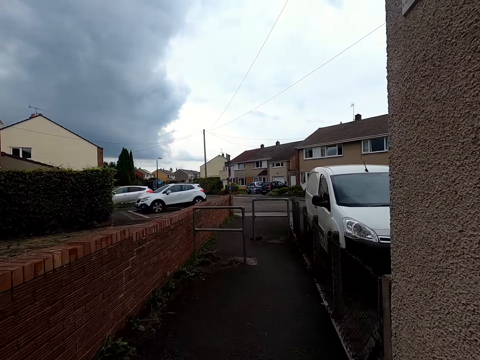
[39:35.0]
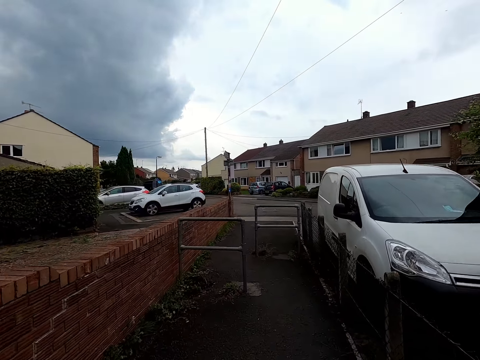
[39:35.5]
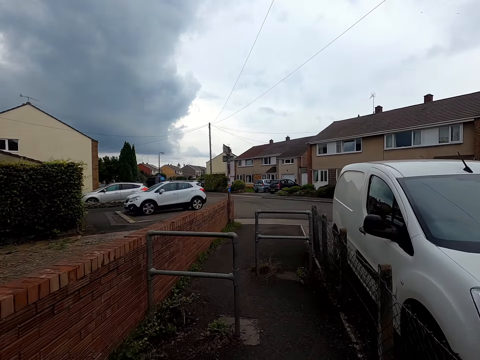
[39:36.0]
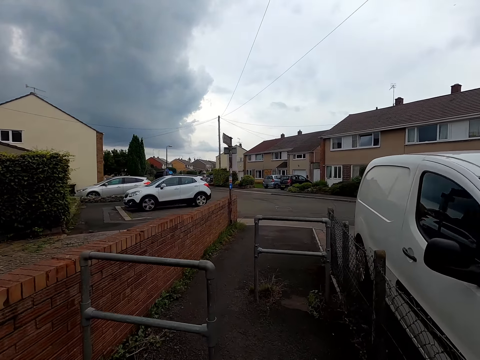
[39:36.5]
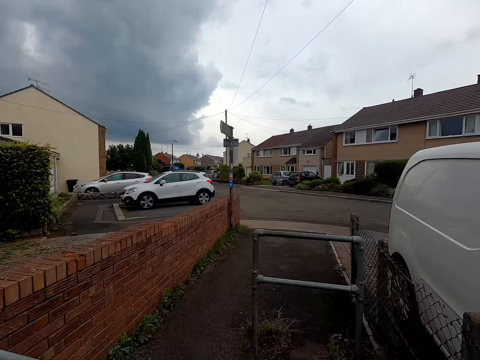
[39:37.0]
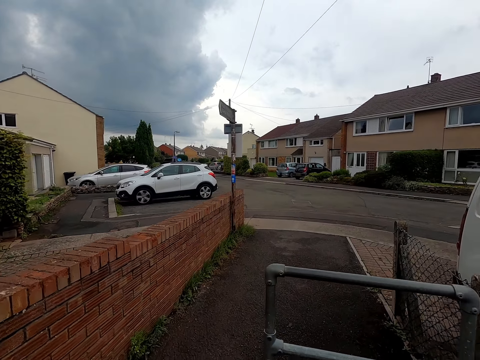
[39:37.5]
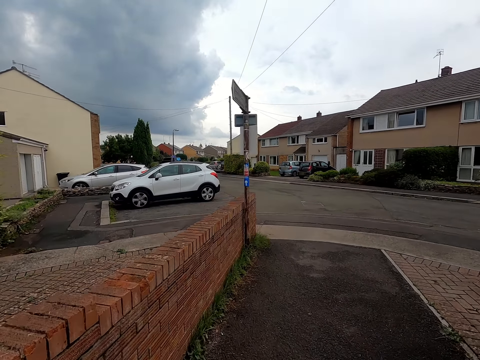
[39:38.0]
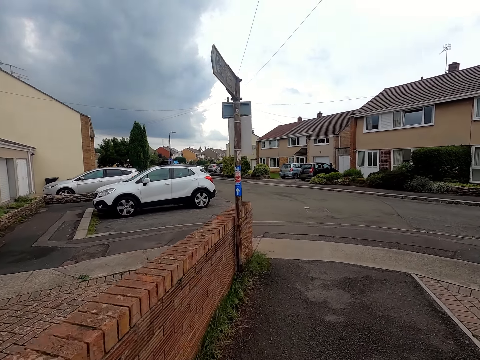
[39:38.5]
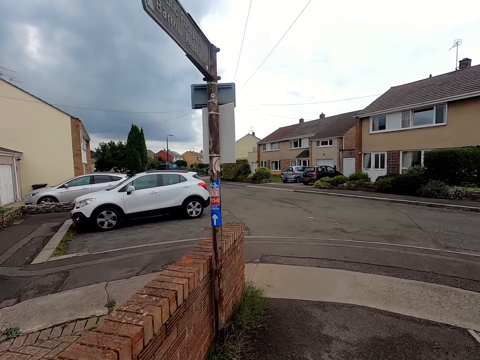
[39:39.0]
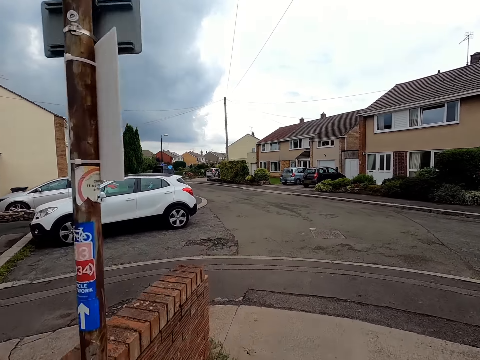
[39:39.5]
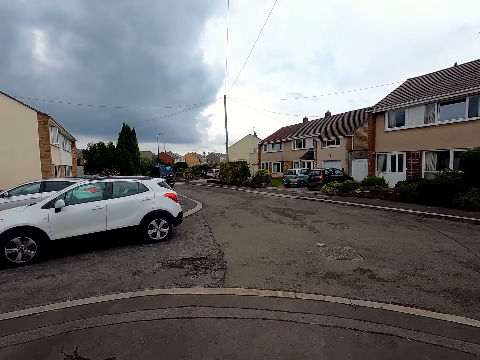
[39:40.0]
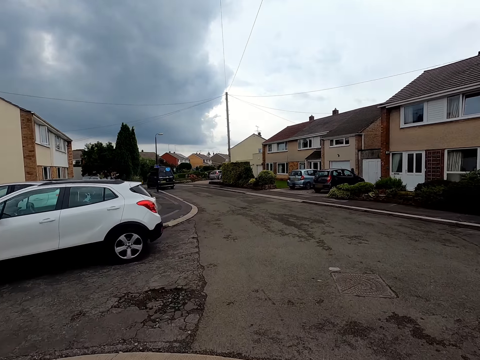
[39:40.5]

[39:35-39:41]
The camera wearer talks to the woman while riding.

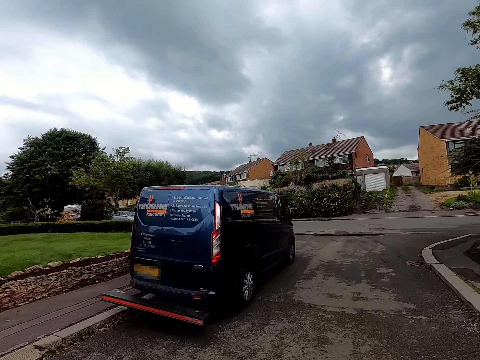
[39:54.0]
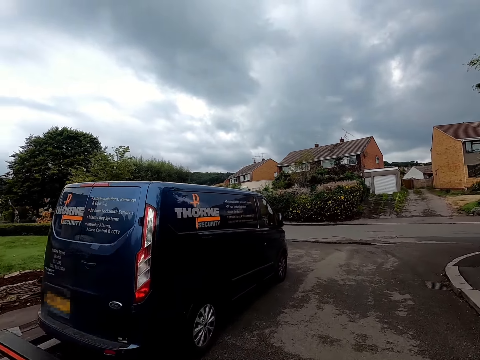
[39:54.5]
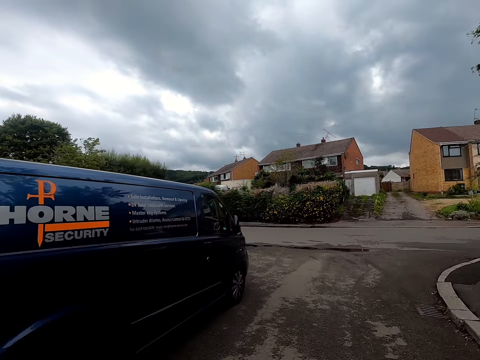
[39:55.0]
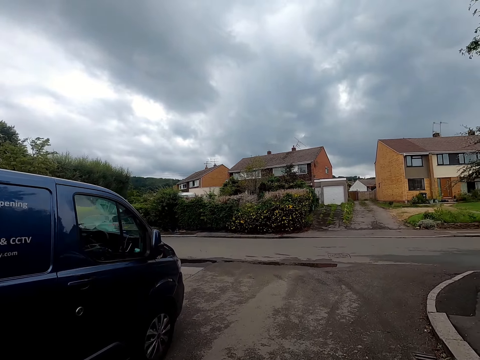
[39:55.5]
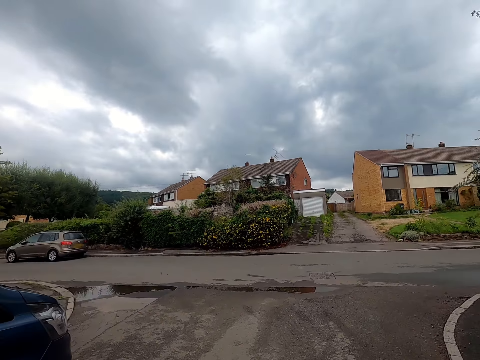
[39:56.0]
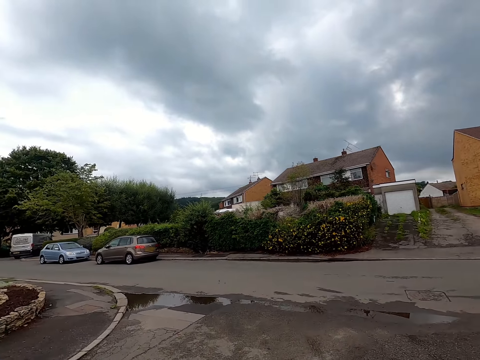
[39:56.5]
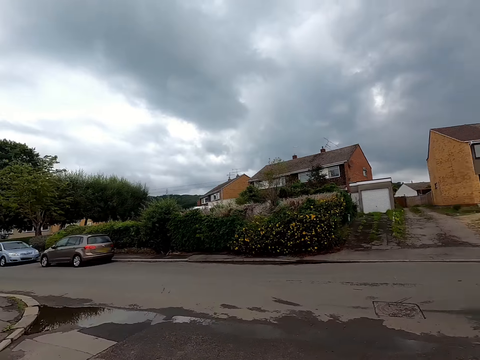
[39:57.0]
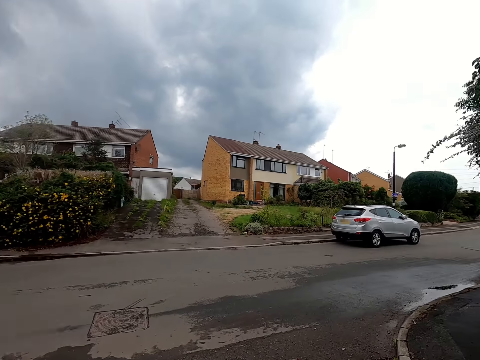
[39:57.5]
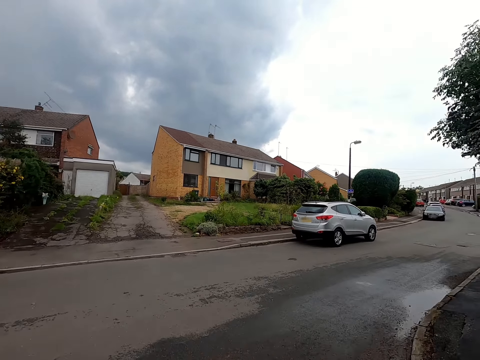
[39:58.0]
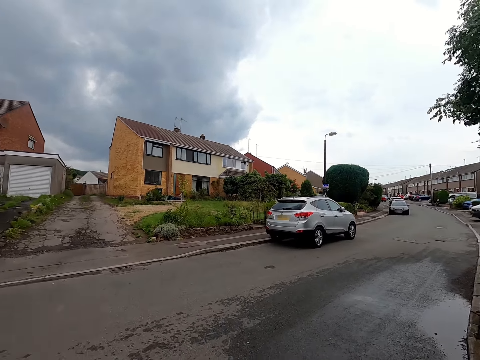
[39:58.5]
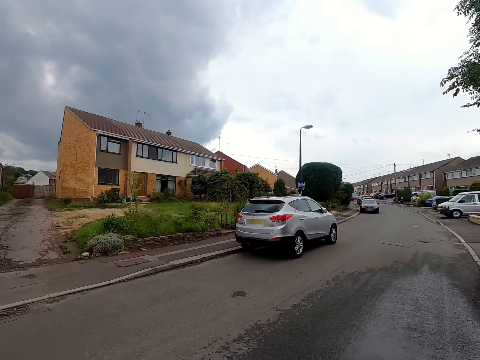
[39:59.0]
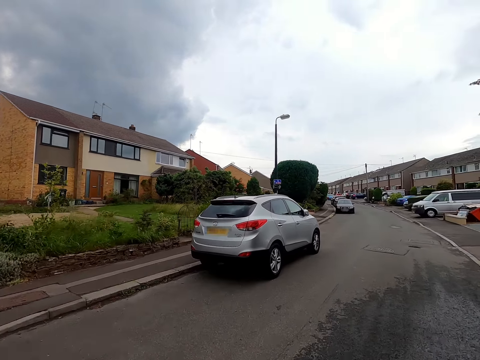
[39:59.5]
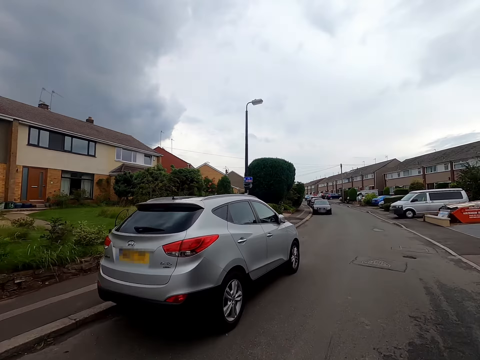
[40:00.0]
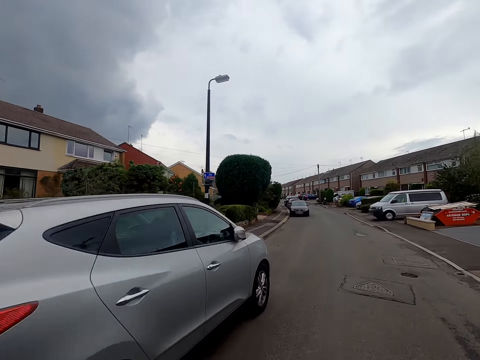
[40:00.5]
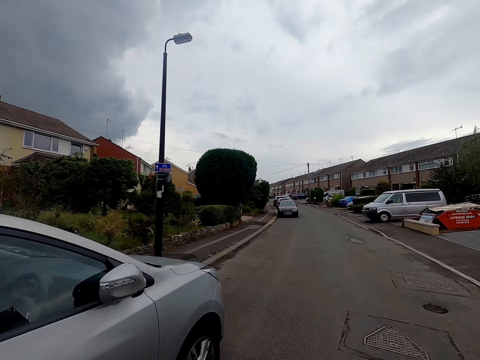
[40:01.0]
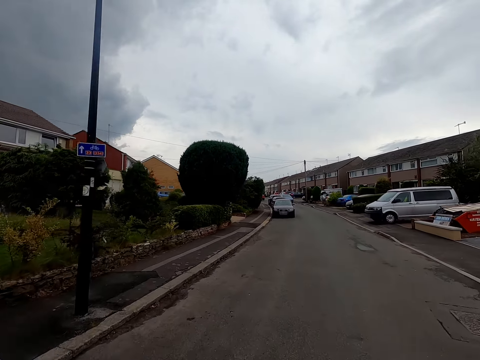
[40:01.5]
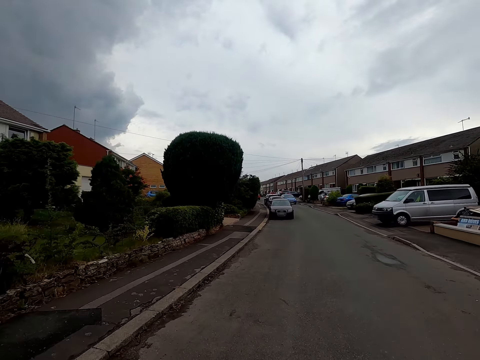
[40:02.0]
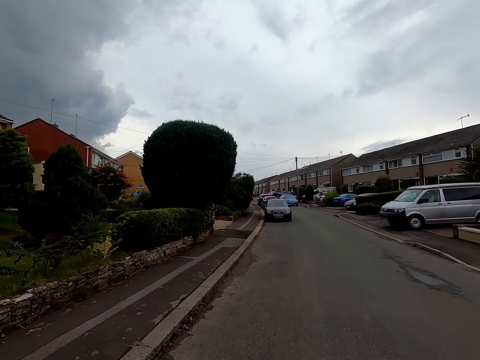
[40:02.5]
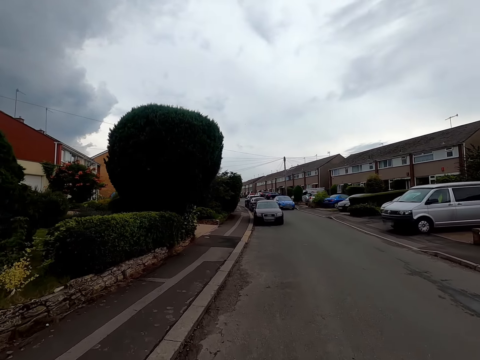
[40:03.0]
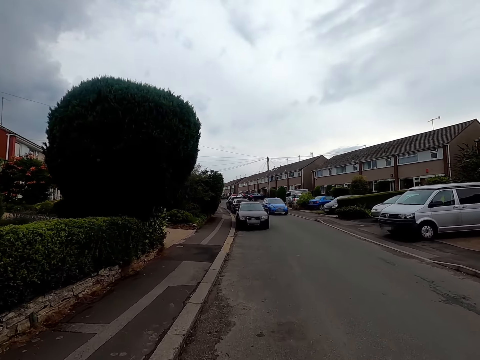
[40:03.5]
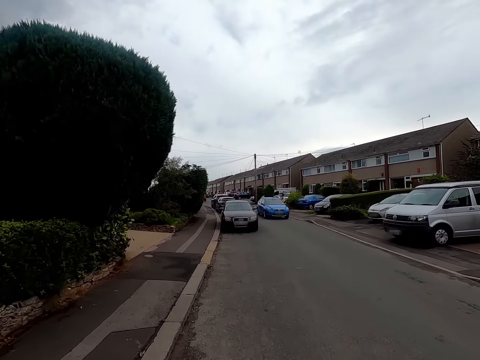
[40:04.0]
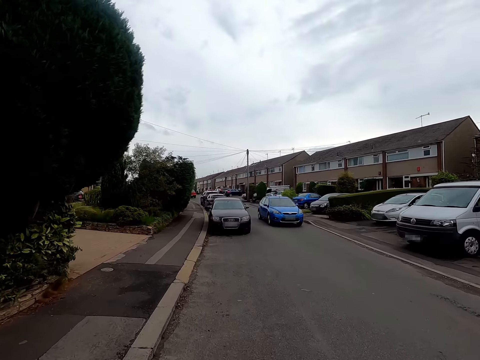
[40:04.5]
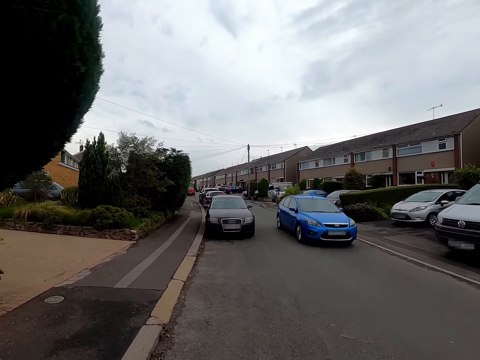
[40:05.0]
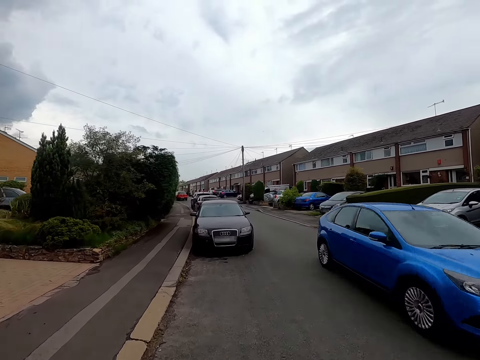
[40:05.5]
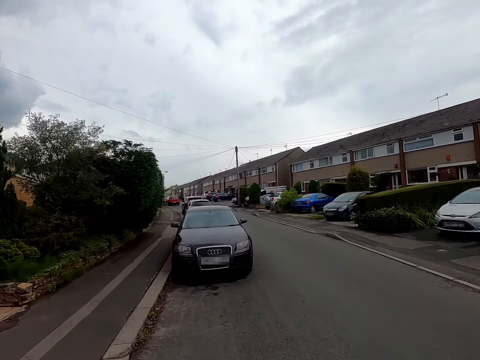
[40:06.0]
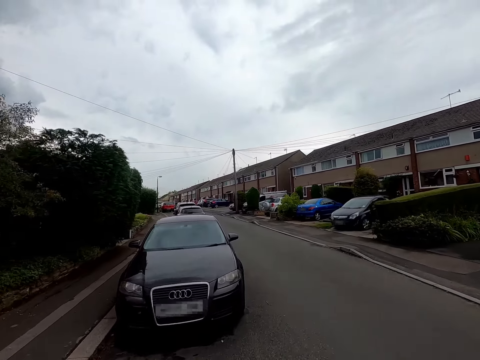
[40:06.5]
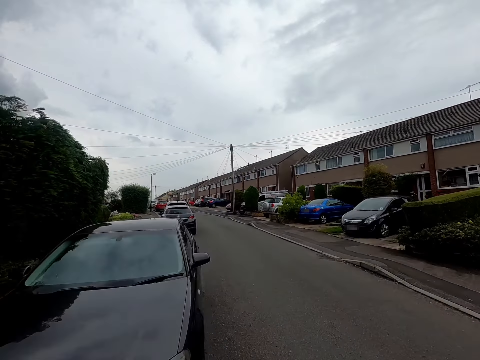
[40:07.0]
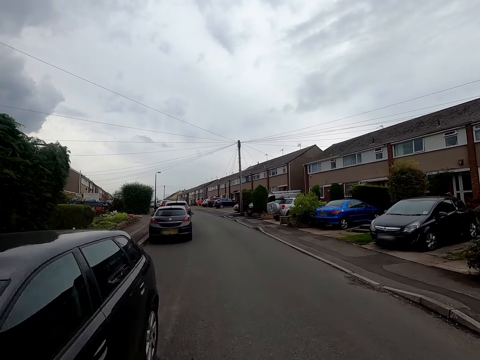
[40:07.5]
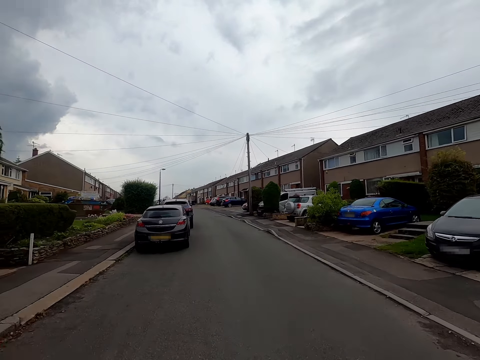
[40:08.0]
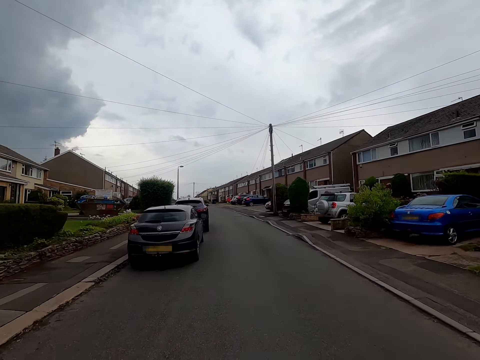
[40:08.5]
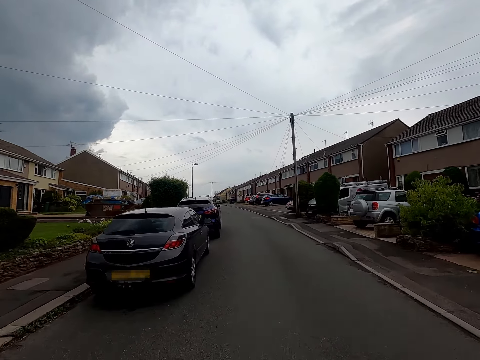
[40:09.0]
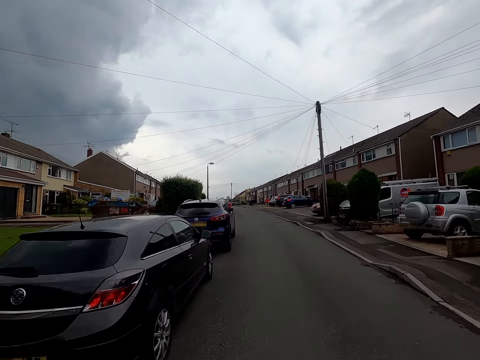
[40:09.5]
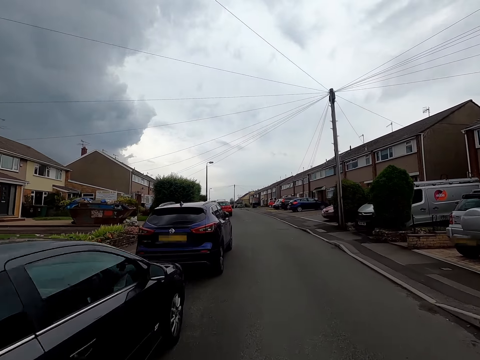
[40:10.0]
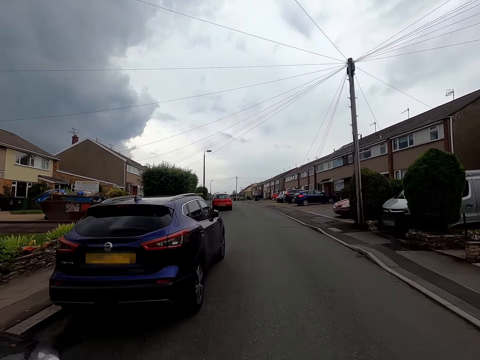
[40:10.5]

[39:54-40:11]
The camera wearer turns right while riding. A car drives past the camera wearer.

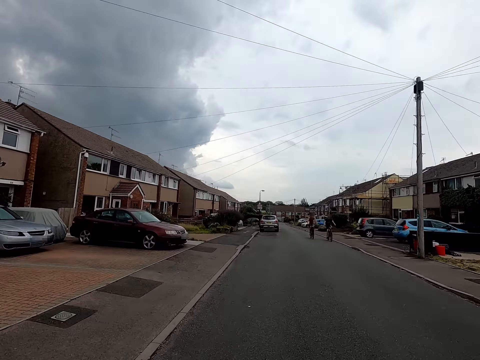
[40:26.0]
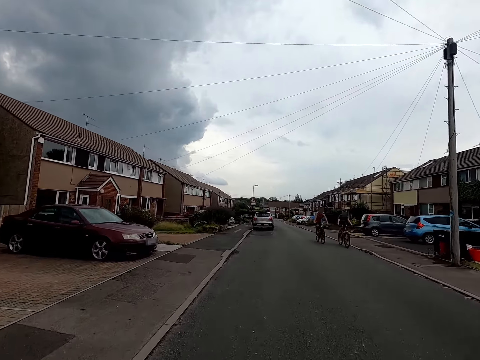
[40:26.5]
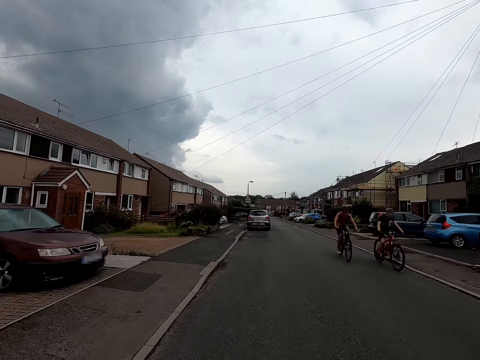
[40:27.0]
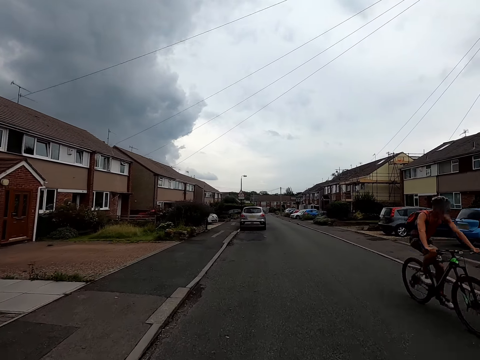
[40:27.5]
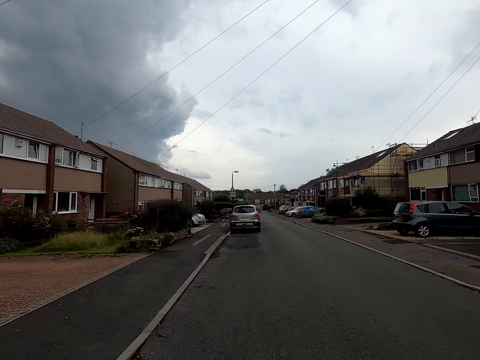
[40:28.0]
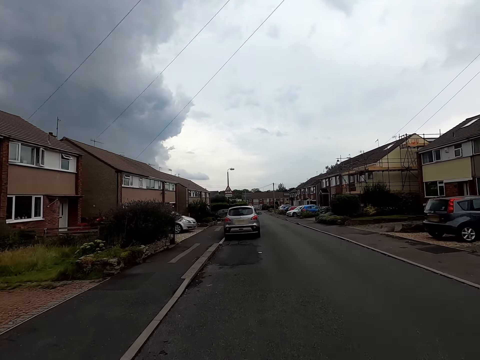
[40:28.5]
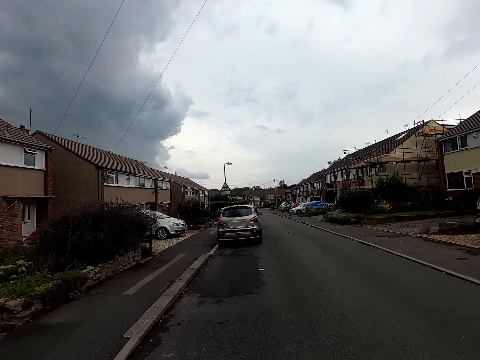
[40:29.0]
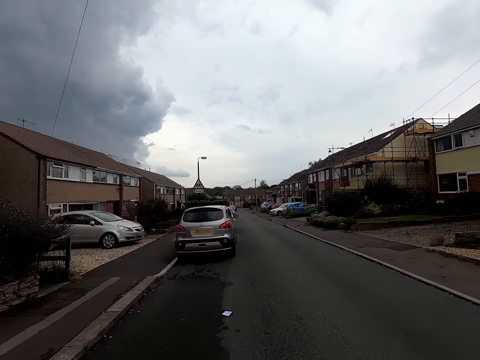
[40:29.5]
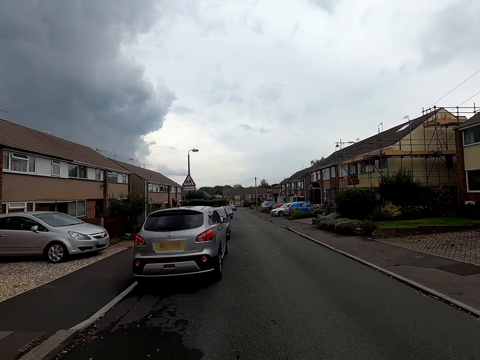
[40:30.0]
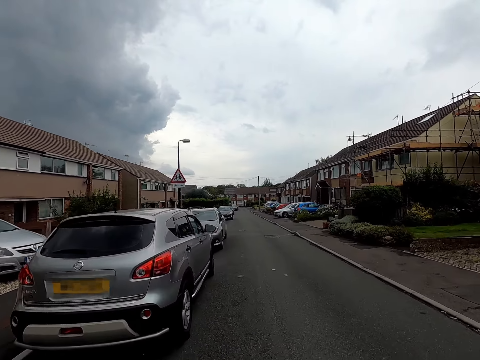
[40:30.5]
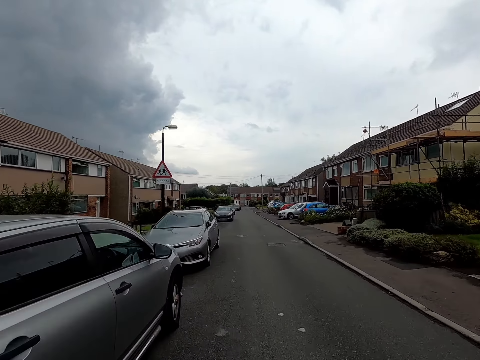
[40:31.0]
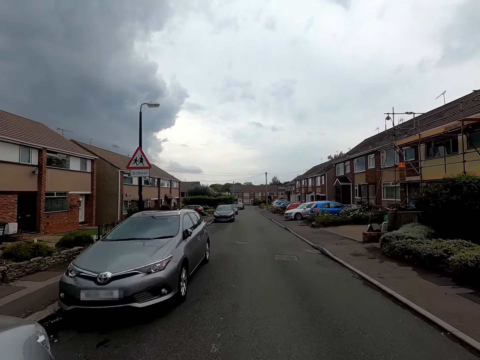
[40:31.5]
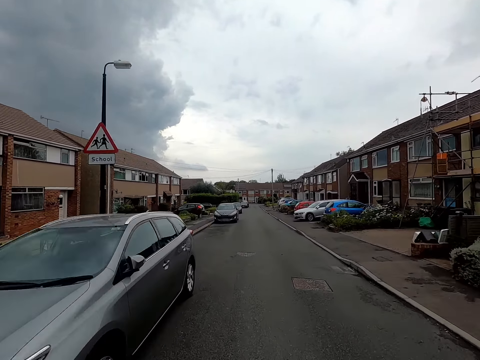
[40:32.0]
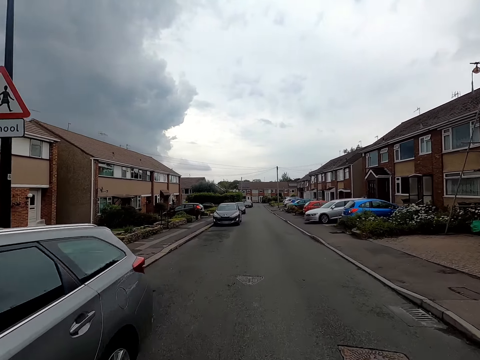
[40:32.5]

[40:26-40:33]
A cyclist rides past the camera wearer. The cyclist rides past them again.
